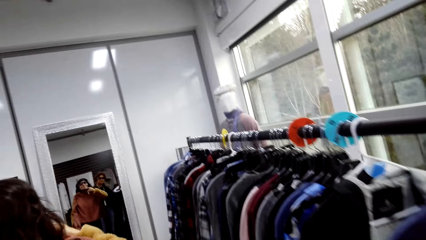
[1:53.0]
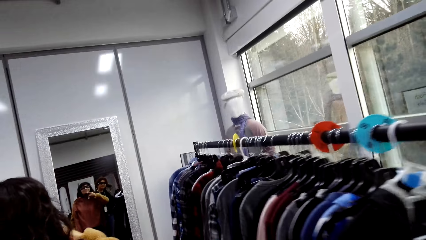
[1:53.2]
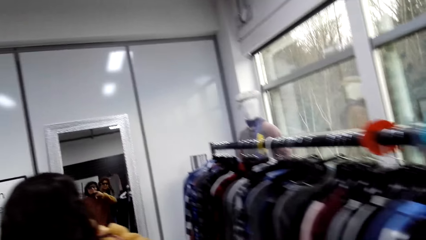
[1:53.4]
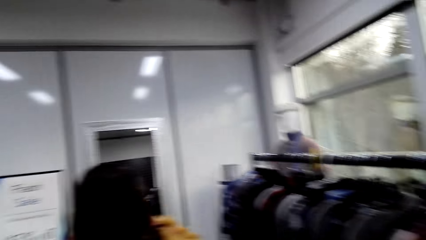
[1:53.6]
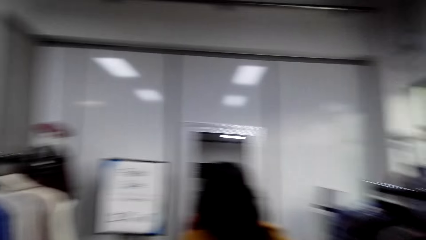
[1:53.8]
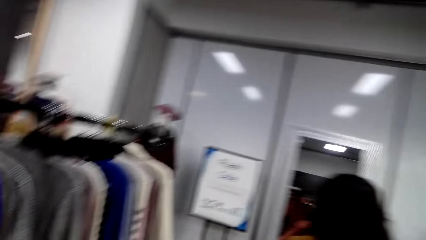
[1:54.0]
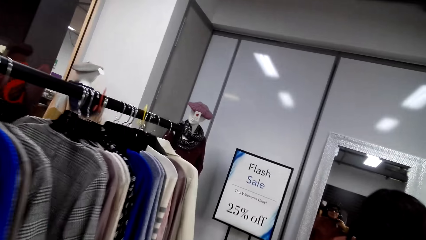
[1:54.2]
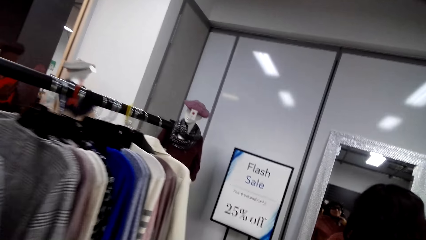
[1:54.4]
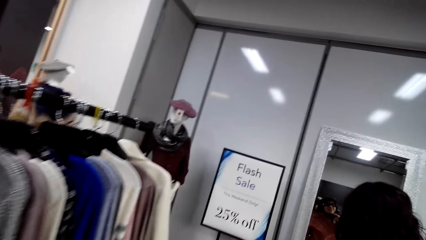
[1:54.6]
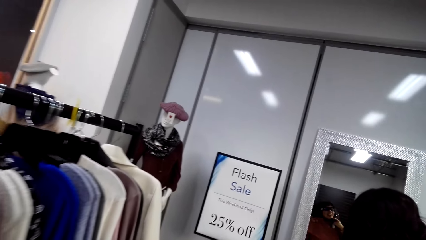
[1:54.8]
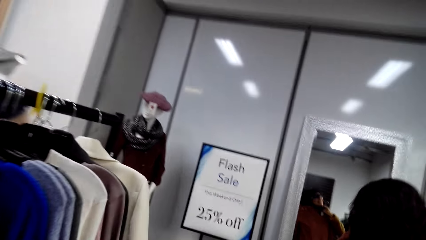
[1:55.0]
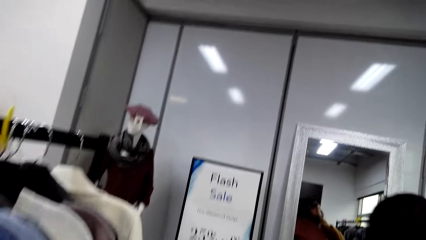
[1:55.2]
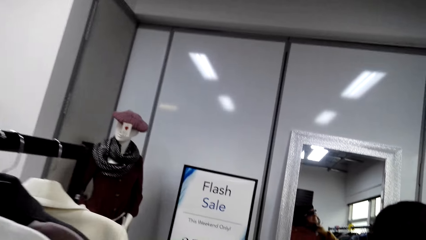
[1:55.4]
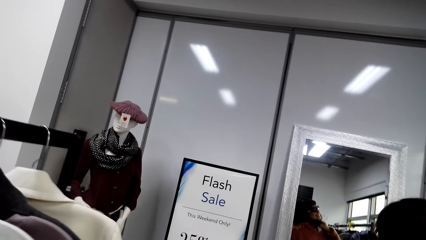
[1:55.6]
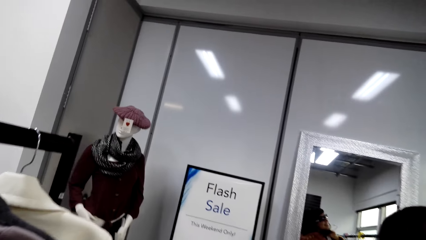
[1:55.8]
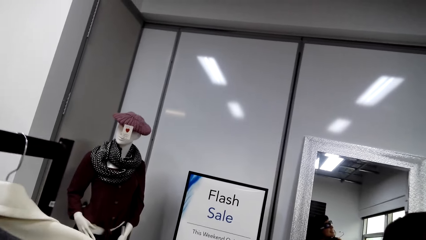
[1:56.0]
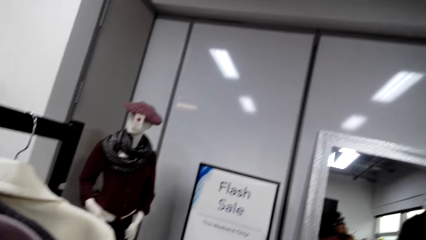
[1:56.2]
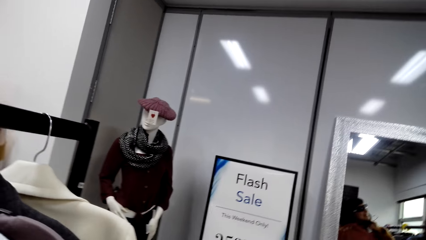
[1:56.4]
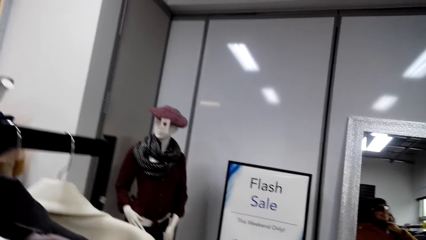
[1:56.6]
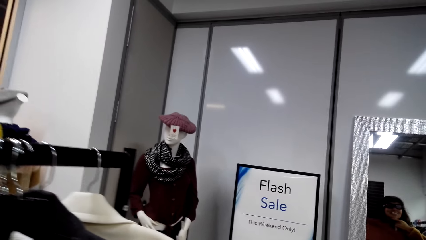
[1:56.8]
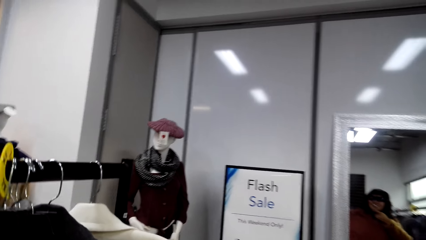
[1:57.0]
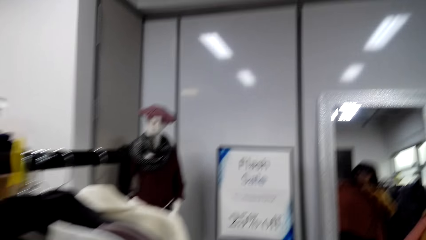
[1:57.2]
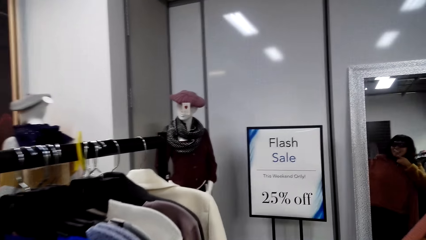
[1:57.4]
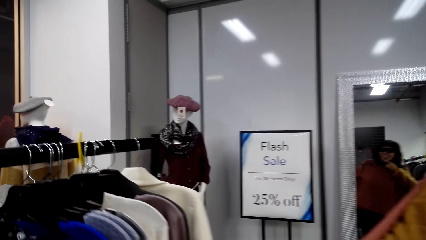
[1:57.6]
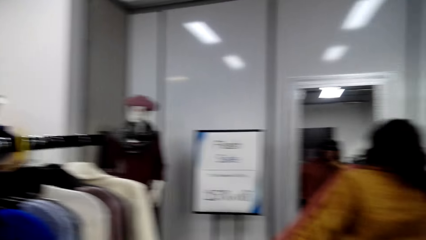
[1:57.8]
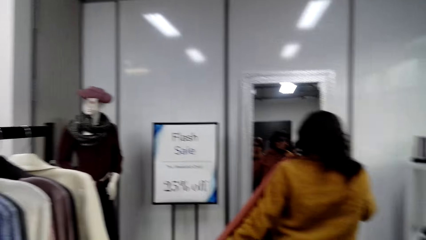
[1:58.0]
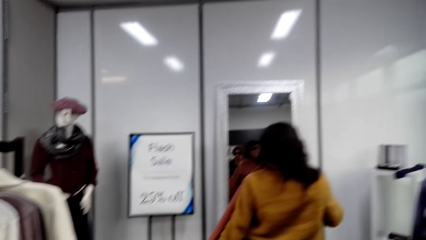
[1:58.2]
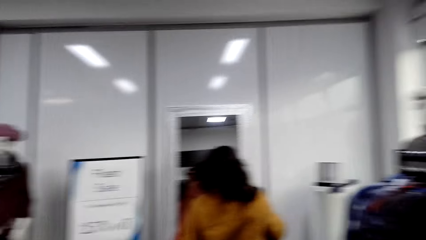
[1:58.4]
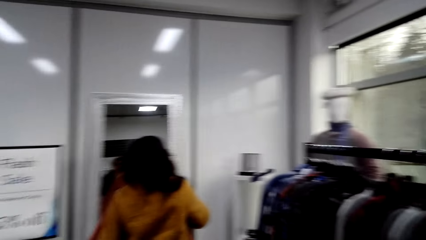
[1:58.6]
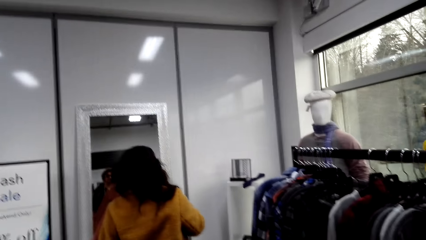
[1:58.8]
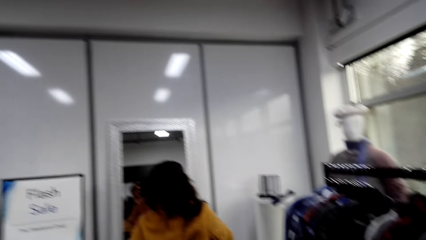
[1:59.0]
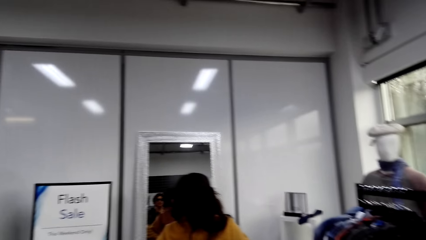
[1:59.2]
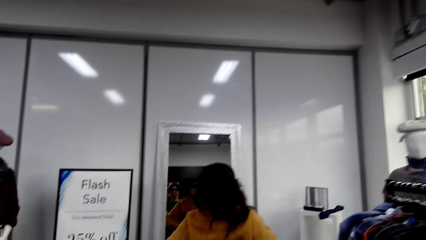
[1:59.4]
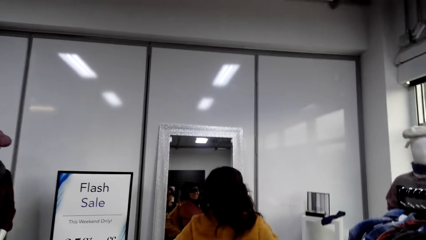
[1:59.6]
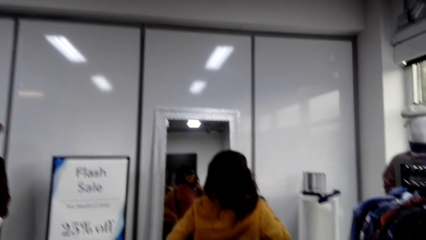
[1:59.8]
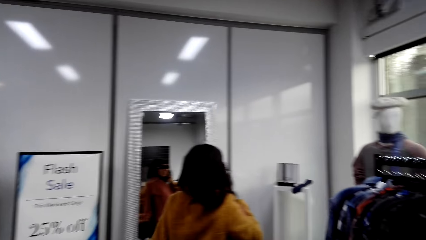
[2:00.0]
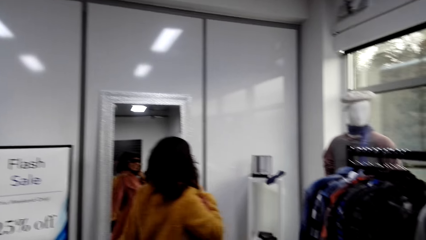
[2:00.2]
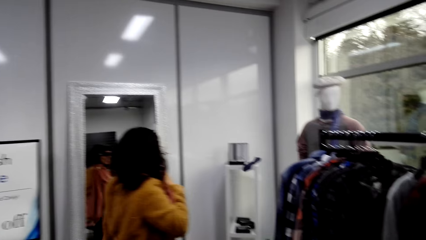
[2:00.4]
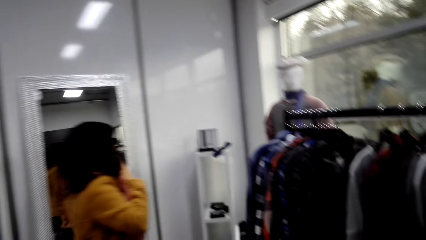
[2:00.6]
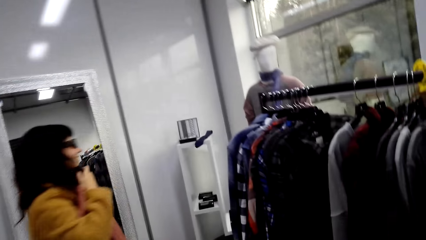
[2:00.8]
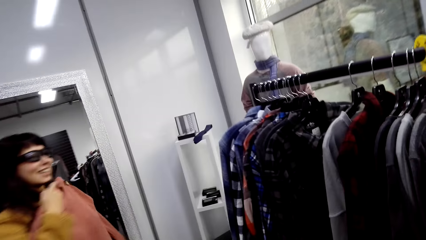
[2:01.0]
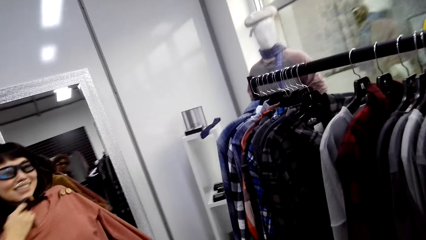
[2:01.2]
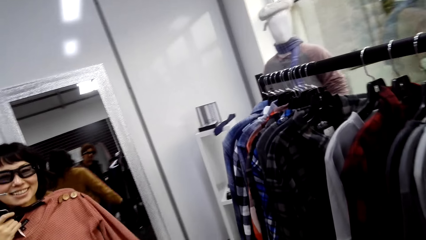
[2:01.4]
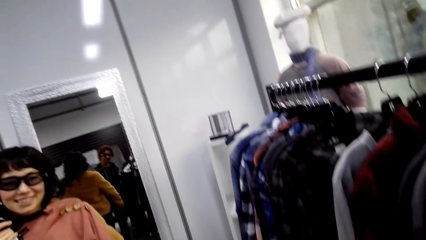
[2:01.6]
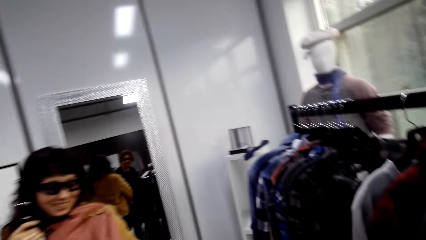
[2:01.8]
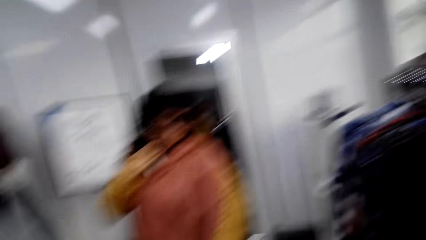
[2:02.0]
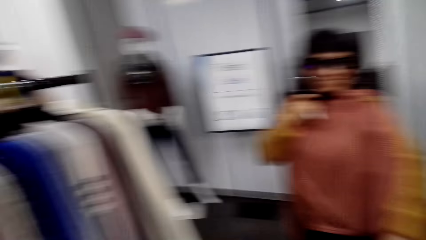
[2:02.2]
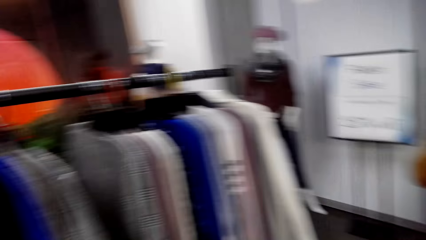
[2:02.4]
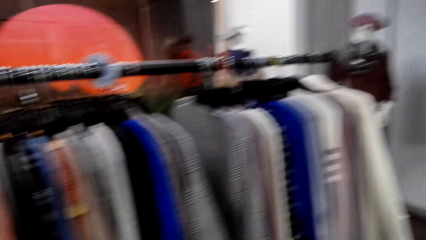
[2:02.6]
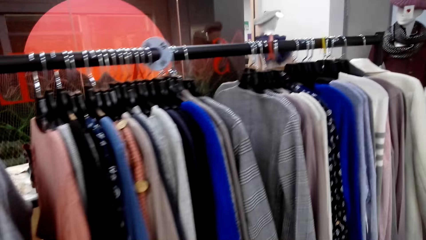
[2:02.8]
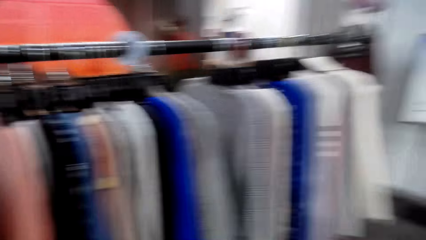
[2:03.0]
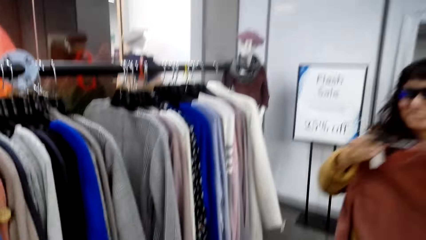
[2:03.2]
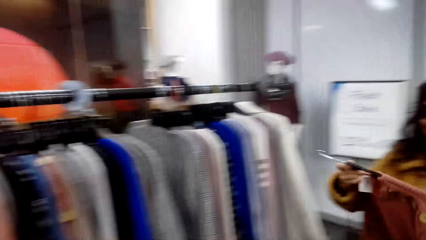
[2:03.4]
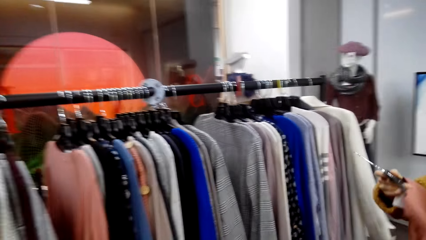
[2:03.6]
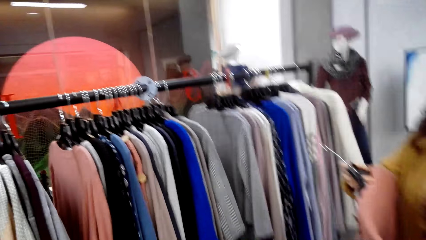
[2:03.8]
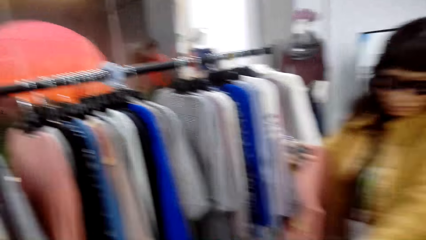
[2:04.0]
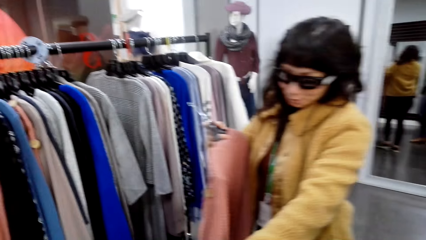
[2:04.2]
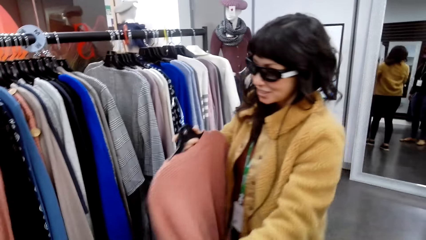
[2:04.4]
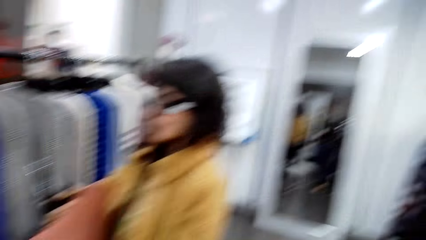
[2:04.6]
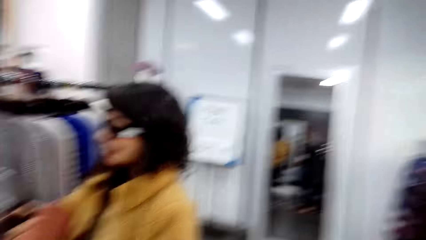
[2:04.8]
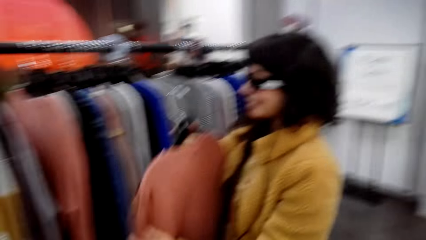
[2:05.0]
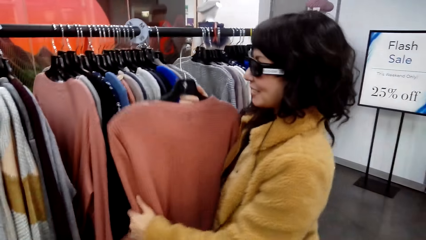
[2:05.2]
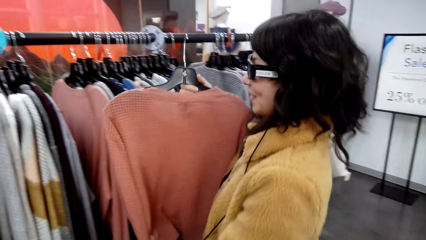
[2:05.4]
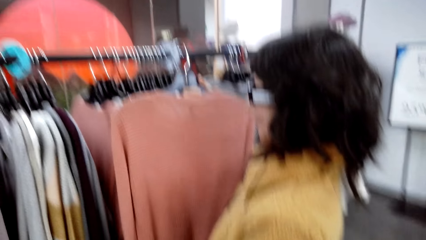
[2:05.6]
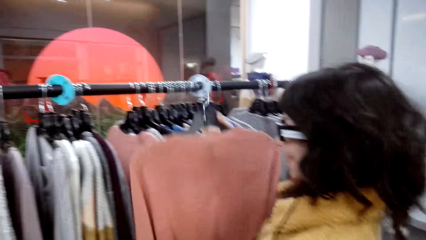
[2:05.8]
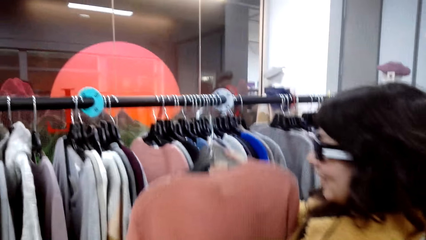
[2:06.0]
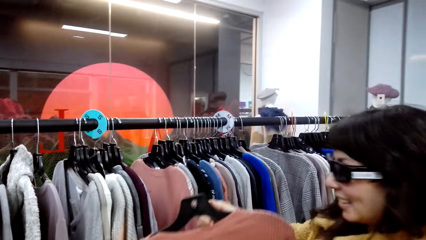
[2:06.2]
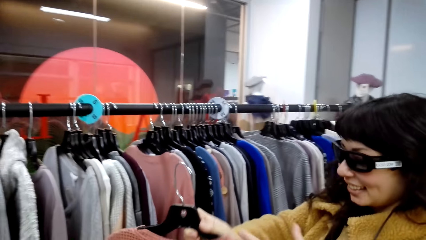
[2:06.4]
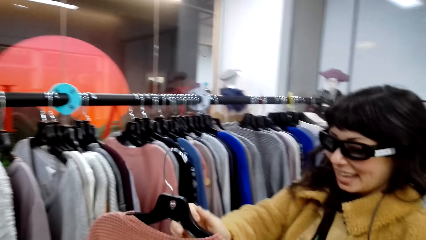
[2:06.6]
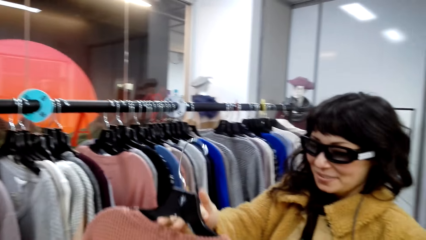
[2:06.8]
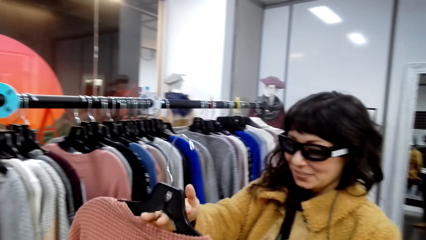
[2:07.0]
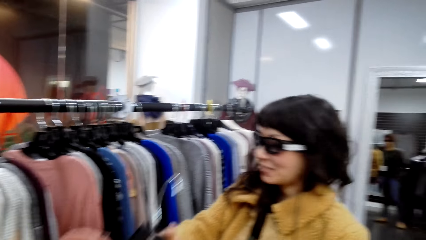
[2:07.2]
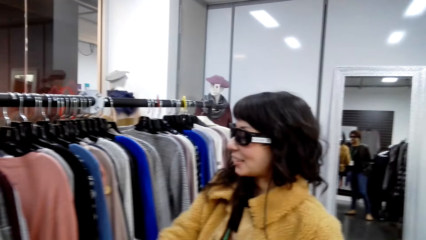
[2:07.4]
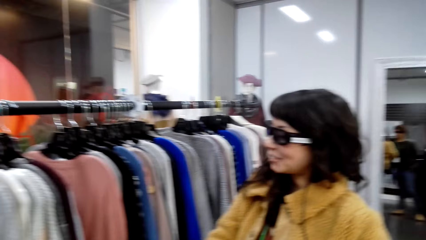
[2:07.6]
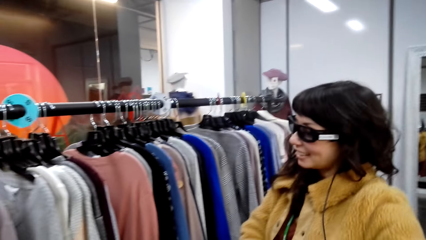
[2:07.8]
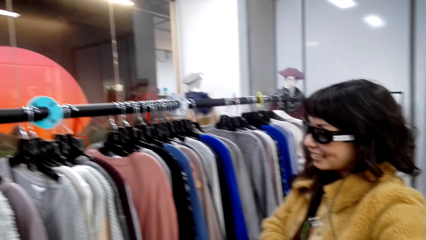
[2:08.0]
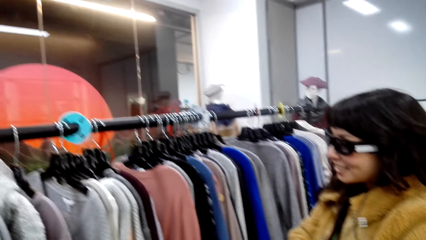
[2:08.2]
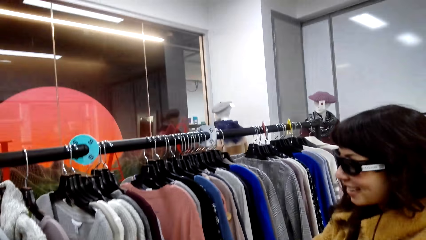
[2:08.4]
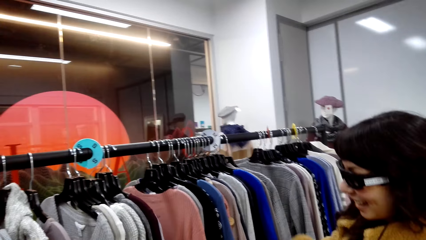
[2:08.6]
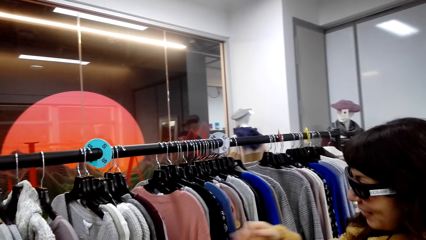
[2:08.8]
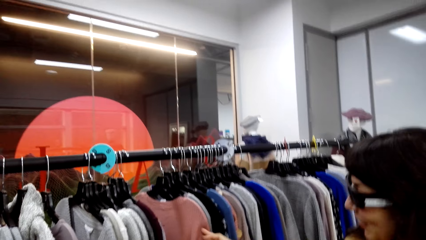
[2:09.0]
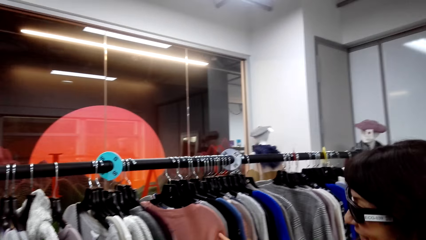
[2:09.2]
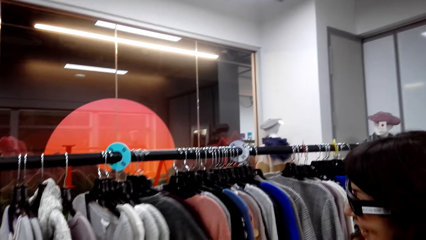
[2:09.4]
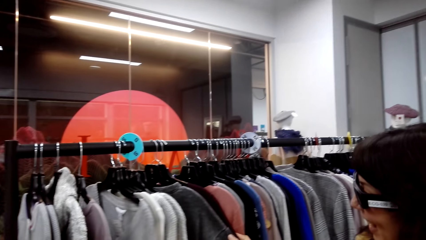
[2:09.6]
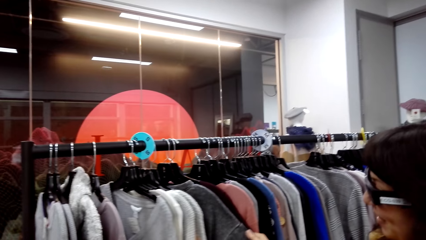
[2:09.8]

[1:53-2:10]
A person fits the blouse. The person tries out the sweater.
